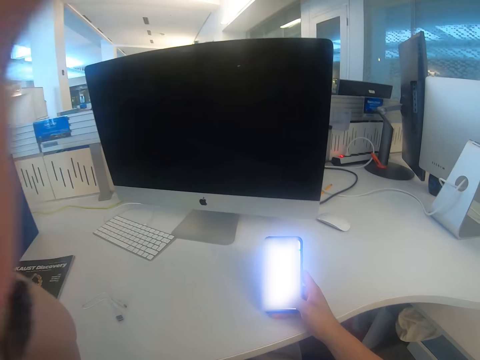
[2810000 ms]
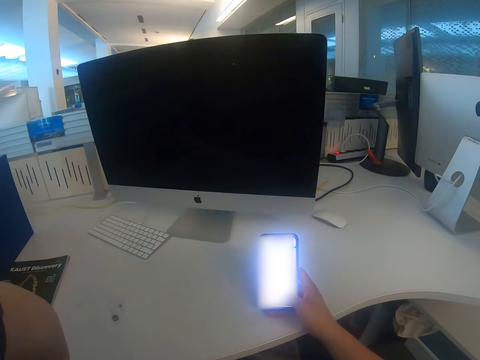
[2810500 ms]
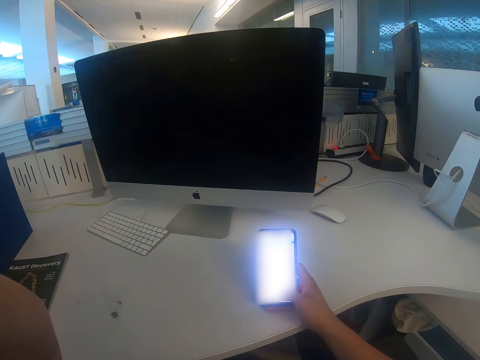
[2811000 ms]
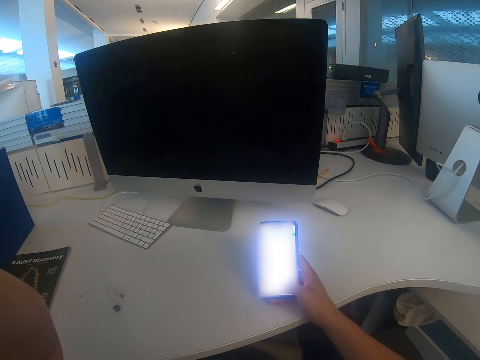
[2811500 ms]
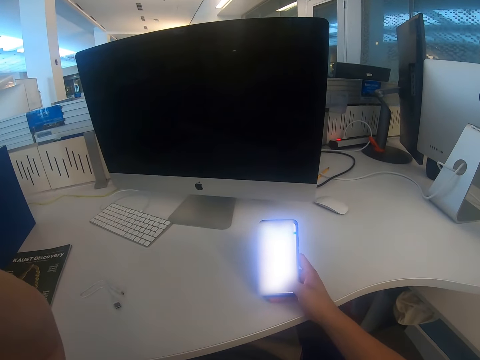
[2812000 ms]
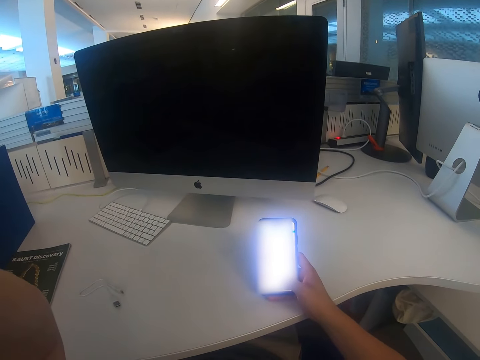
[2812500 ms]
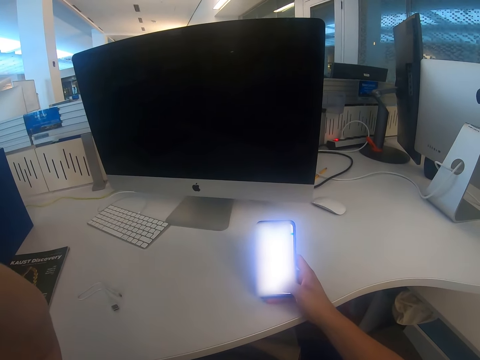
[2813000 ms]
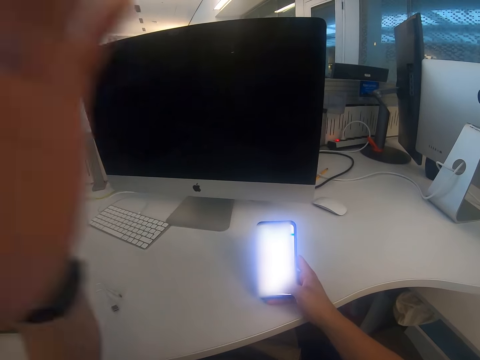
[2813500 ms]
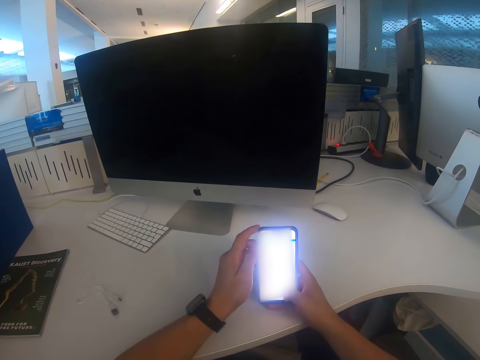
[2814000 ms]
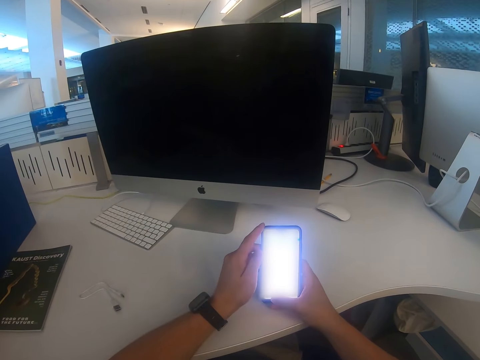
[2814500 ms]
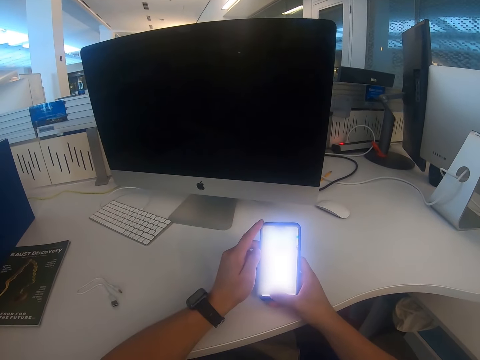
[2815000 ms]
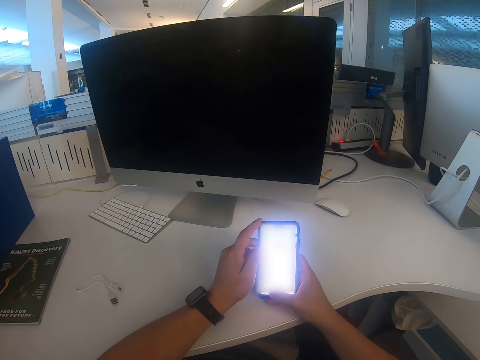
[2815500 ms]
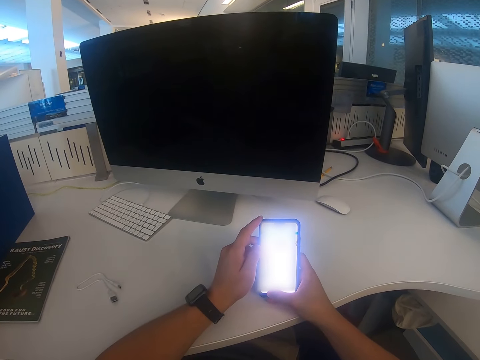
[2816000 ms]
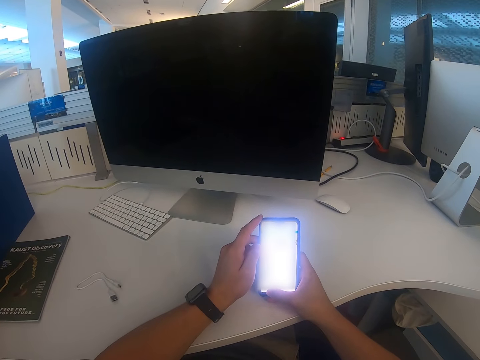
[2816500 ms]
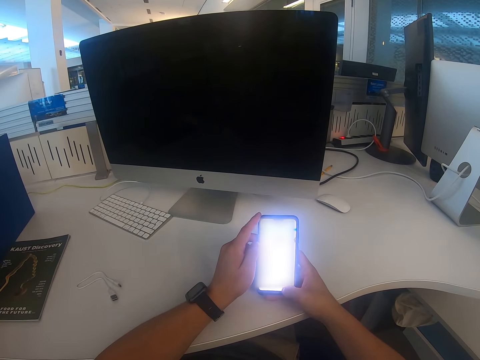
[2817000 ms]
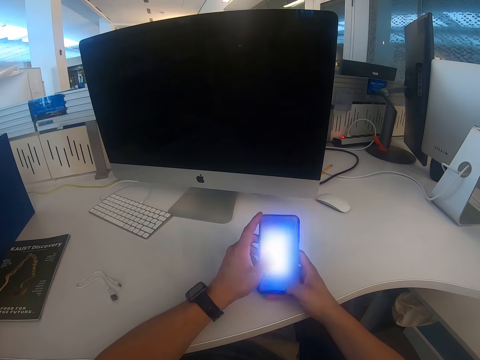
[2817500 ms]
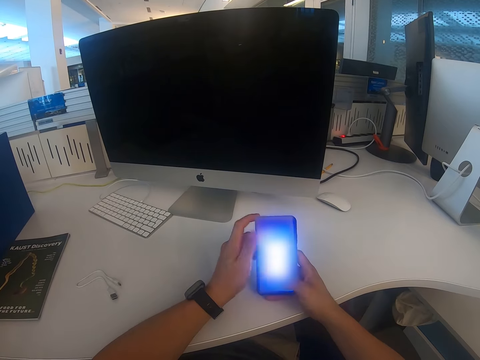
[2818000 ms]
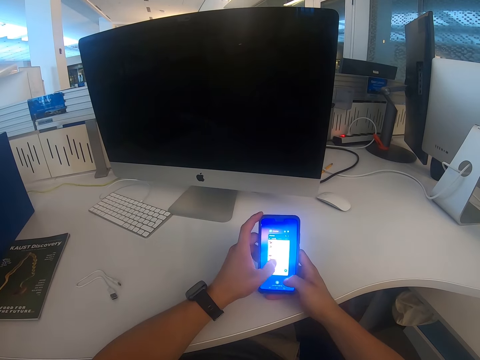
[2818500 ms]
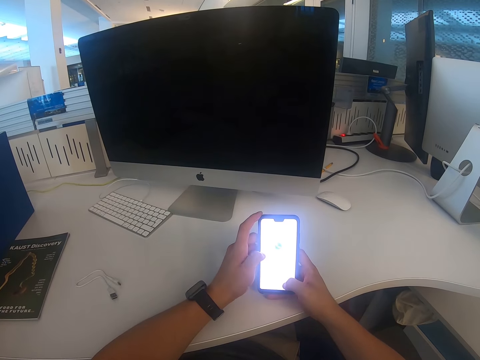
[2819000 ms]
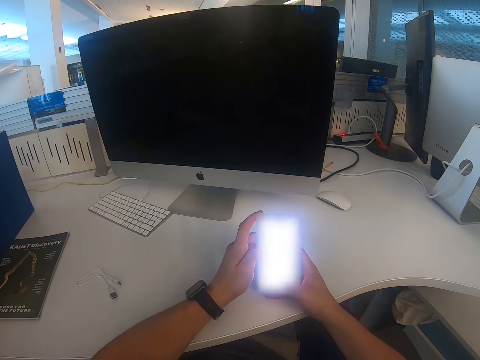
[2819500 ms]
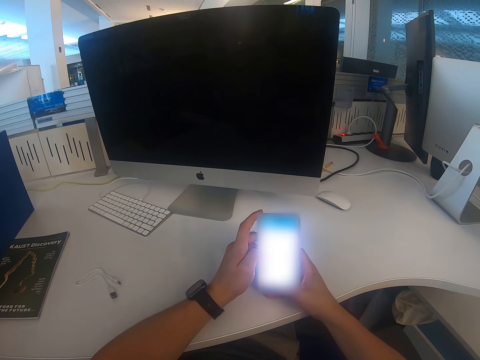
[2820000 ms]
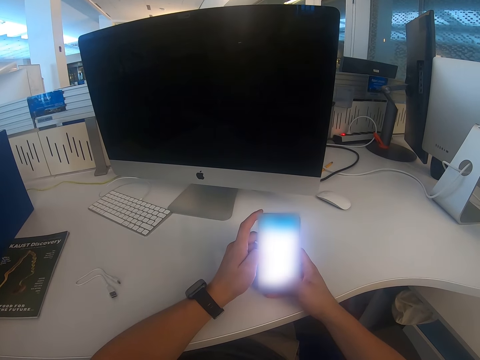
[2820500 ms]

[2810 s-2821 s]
The camera wearer looks at the phone. He touches his phone with his hands.

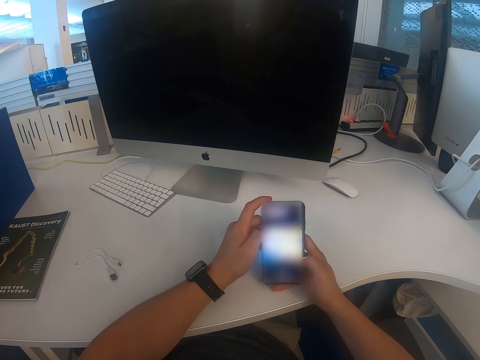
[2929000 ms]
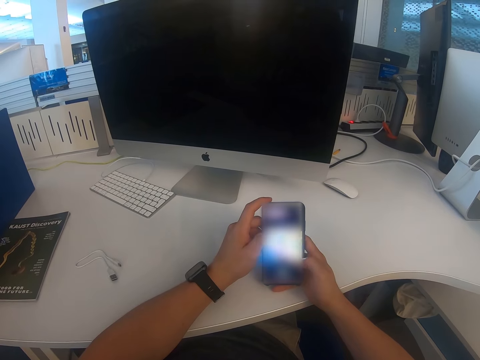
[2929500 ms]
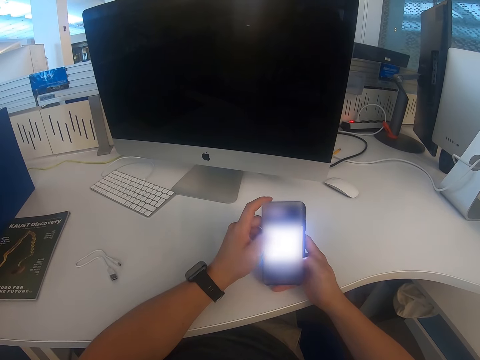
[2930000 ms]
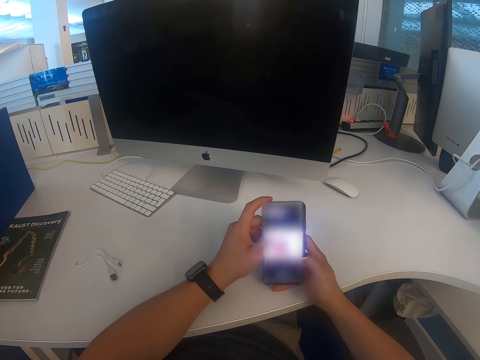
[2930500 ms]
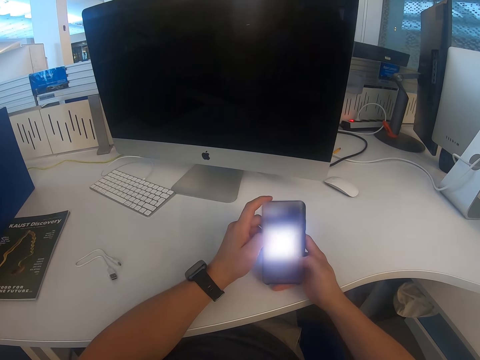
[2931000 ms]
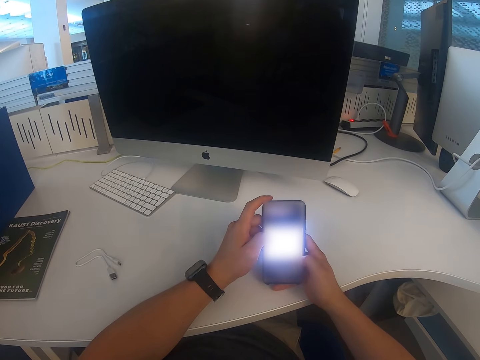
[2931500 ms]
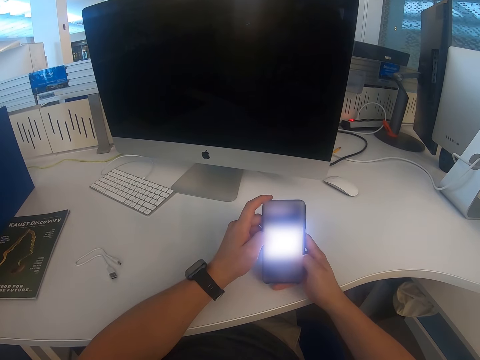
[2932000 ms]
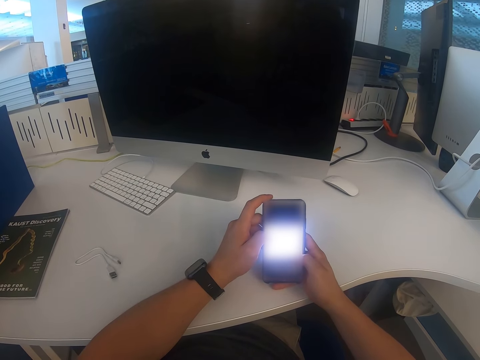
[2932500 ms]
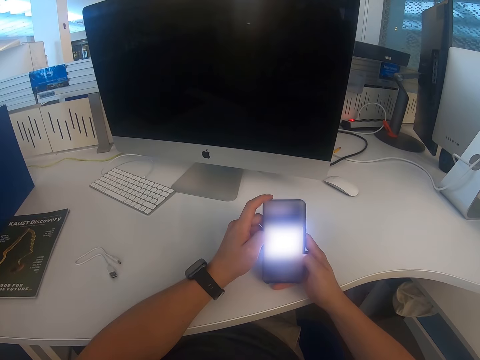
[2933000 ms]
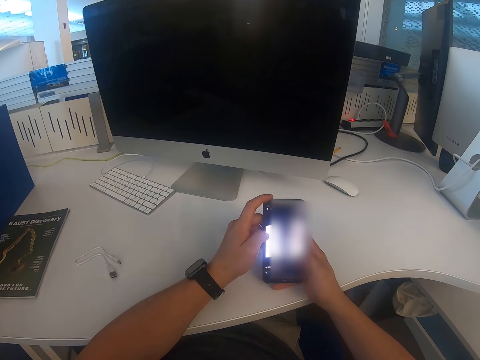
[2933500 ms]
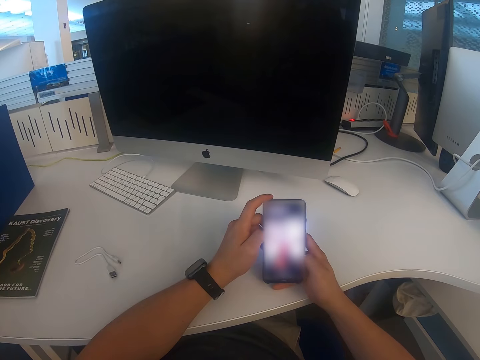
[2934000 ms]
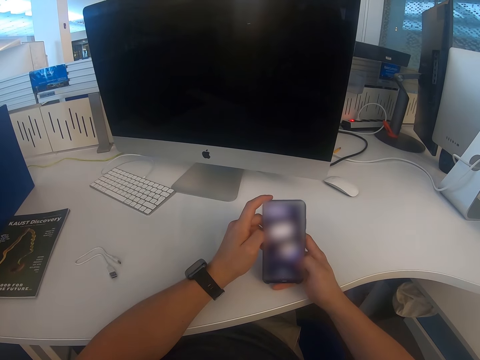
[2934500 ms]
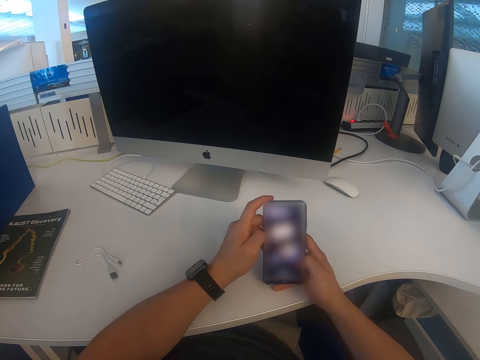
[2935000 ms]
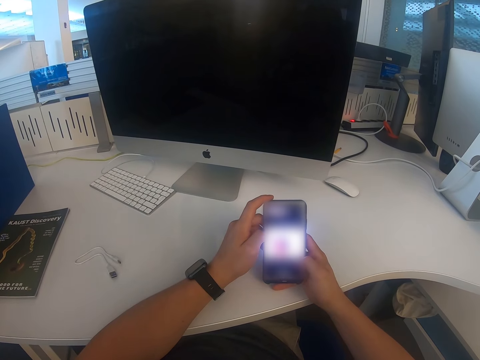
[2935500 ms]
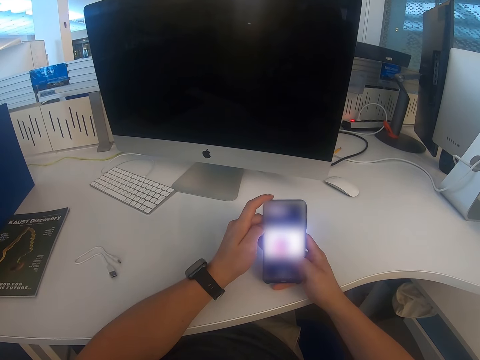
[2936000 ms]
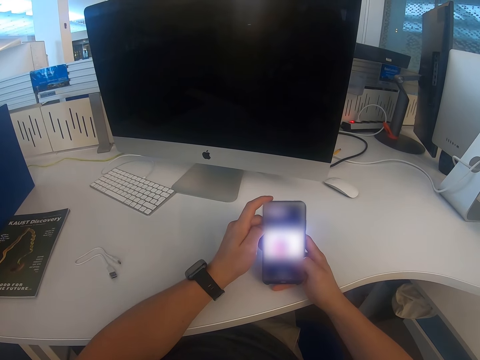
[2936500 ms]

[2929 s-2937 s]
The camera wearer operates a phone.

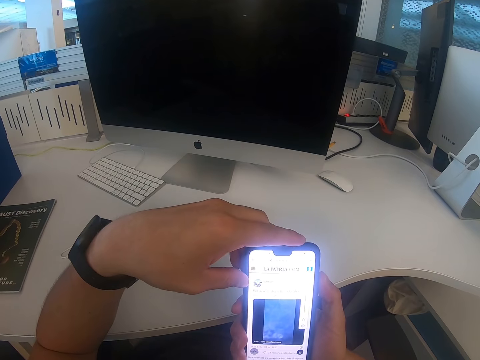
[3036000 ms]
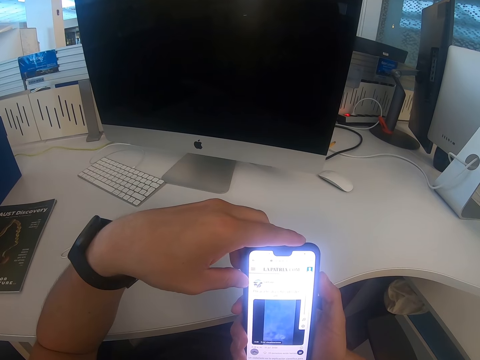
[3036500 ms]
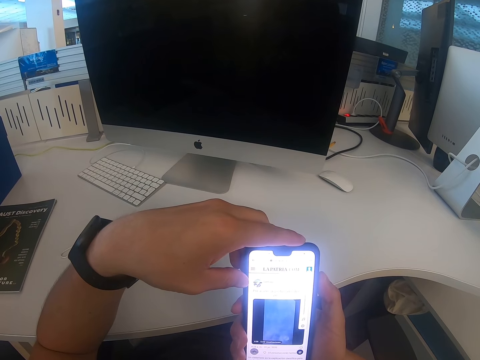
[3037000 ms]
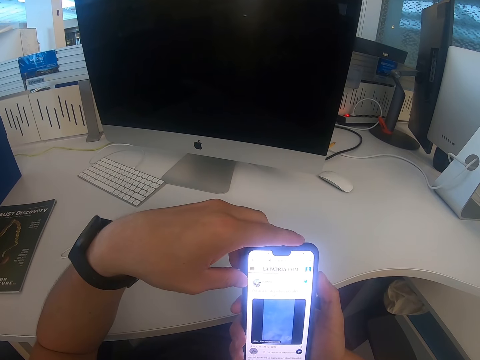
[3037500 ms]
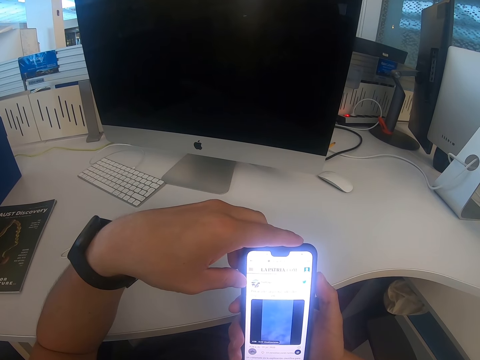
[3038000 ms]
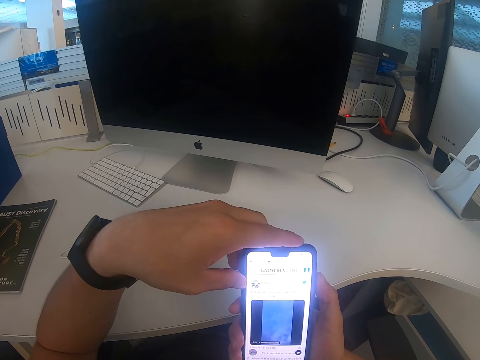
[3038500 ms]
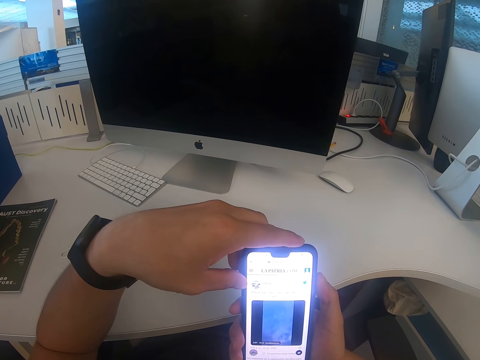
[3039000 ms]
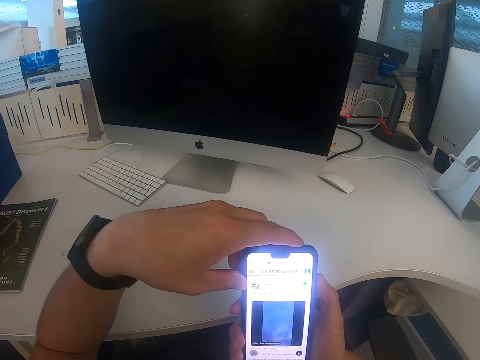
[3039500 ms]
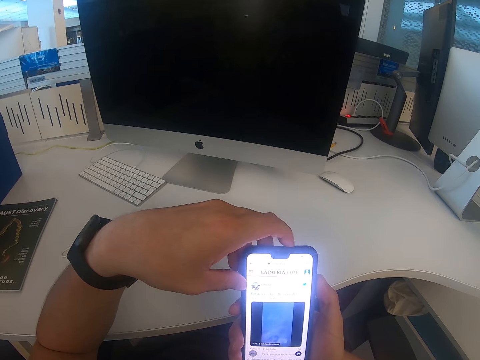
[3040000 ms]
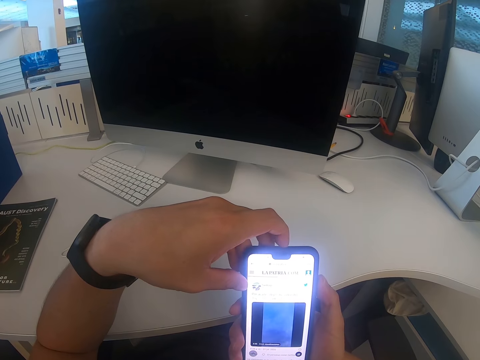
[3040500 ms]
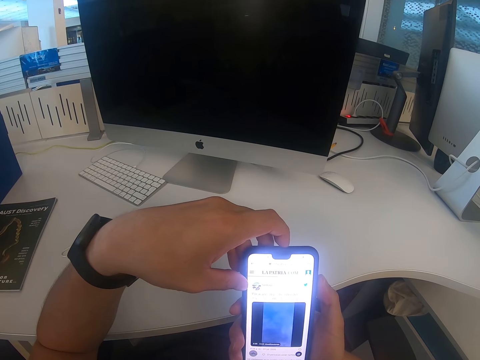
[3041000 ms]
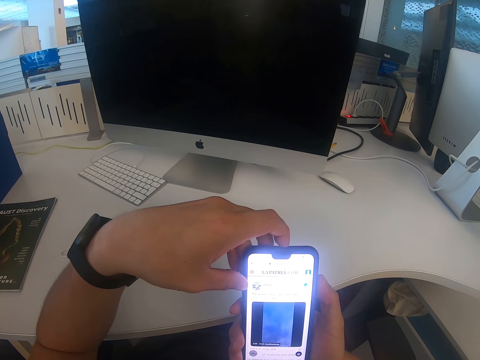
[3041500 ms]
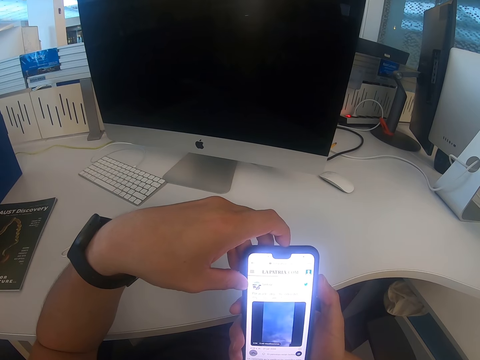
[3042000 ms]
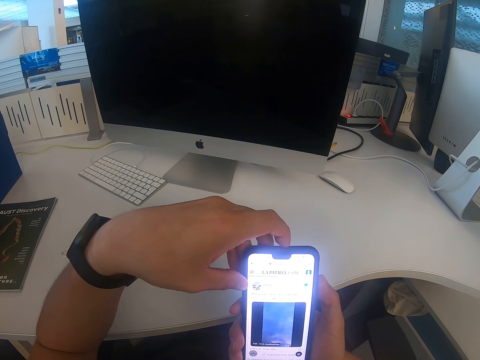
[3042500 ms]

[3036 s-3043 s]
The camera wearer watches a video on the phone.
